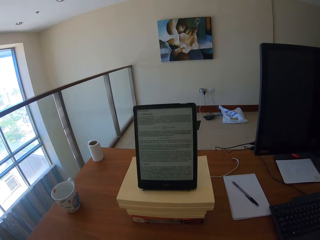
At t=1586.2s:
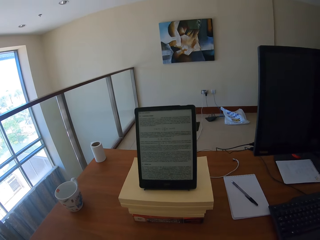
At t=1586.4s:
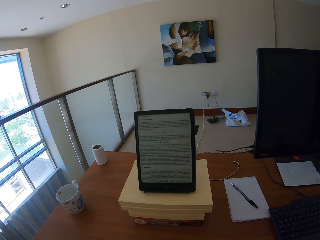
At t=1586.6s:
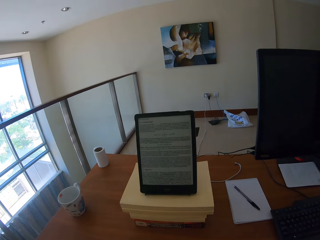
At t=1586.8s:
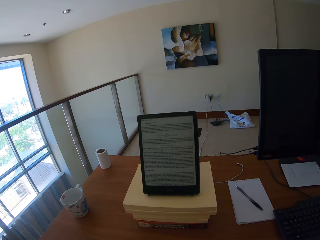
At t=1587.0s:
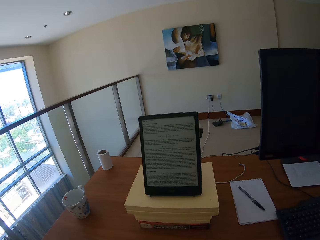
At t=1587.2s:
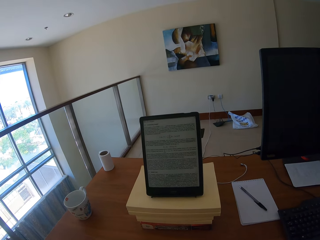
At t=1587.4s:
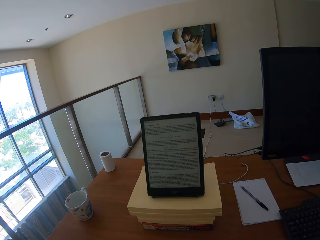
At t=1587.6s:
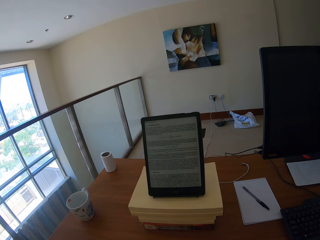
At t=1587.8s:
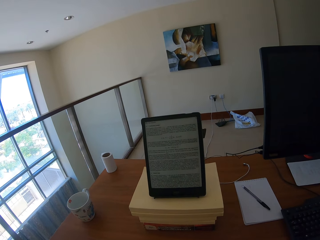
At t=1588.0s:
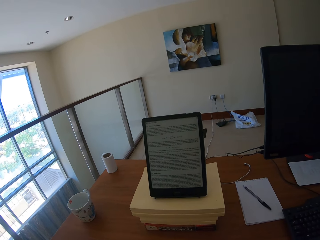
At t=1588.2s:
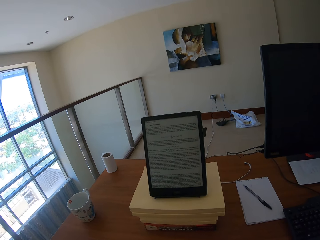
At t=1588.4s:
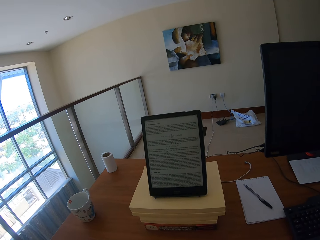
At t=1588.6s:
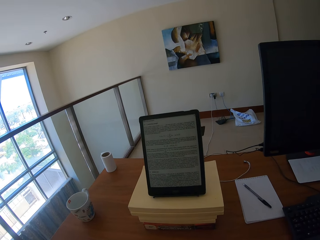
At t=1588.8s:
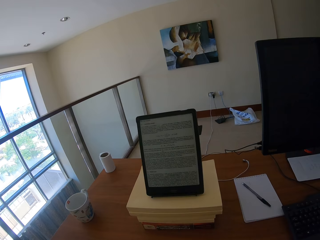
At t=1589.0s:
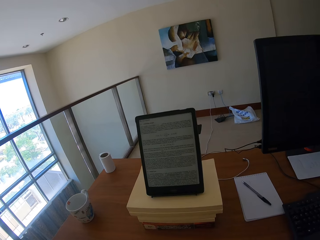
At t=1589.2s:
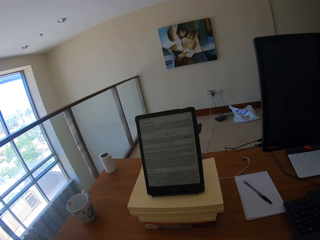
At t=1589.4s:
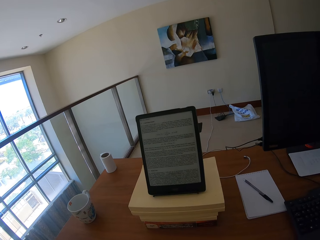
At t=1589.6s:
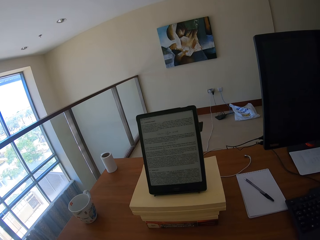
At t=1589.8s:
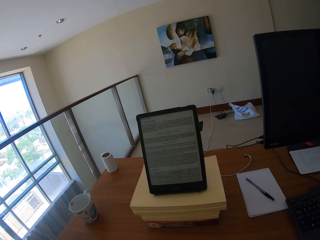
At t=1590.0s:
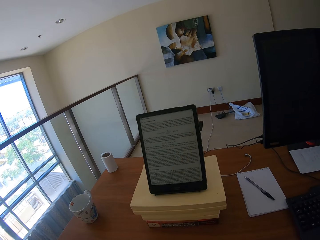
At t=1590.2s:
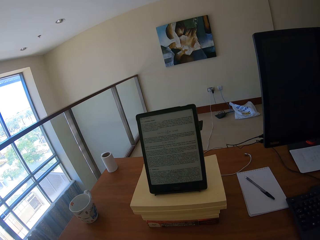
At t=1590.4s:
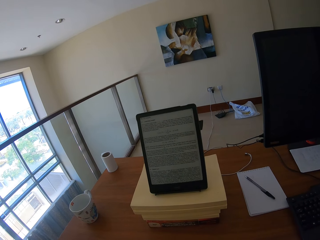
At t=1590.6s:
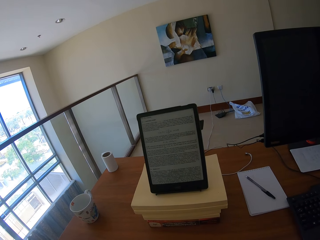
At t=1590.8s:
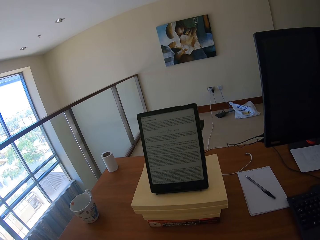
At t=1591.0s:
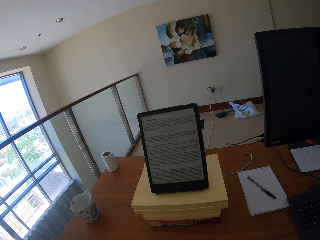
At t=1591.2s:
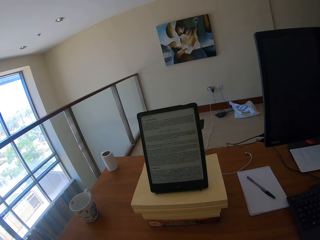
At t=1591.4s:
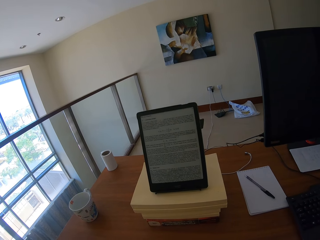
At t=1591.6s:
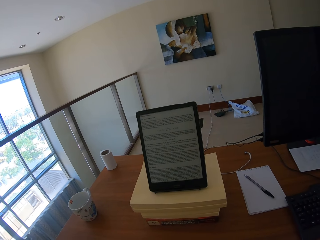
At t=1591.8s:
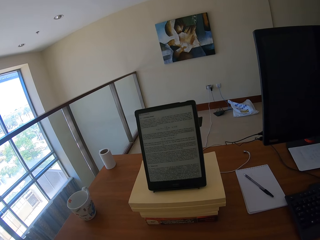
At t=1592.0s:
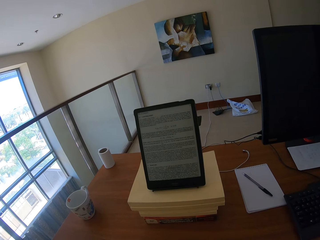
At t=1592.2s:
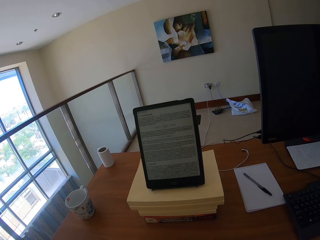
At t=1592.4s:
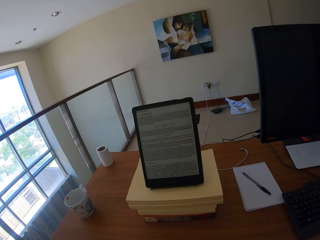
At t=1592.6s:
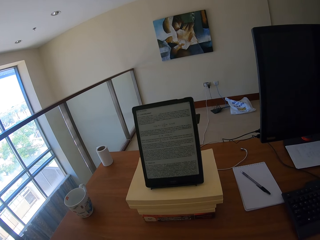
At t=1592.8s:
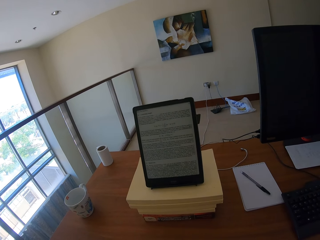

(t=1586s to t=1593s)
The camera wearer looks at the tablet.

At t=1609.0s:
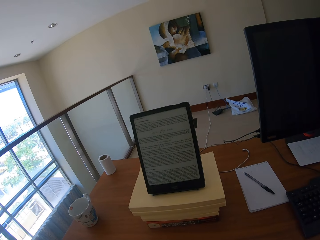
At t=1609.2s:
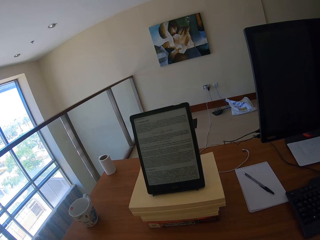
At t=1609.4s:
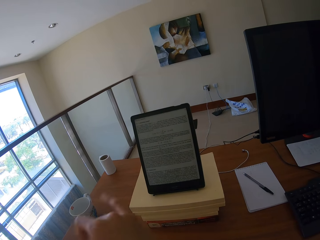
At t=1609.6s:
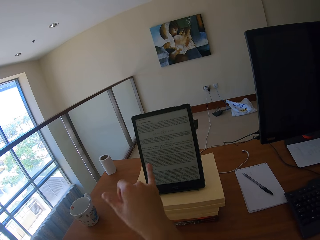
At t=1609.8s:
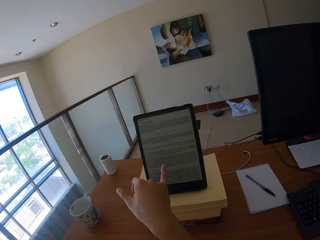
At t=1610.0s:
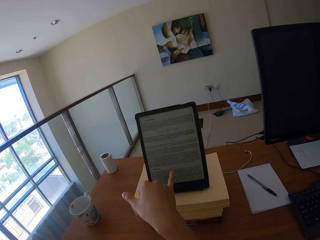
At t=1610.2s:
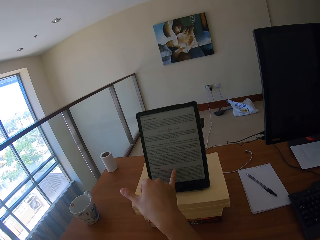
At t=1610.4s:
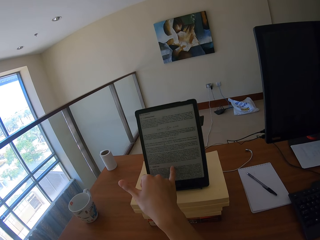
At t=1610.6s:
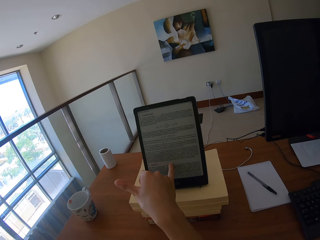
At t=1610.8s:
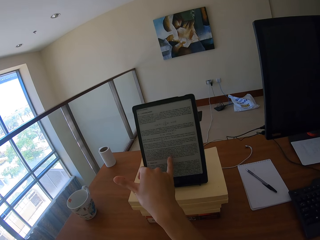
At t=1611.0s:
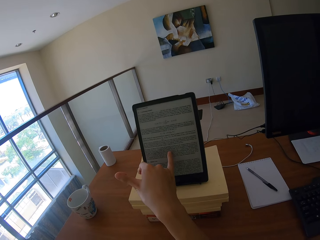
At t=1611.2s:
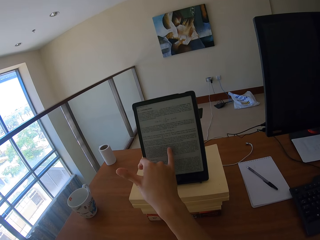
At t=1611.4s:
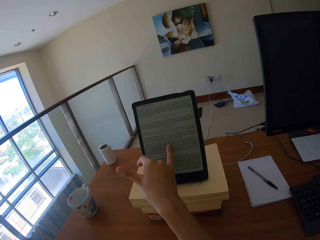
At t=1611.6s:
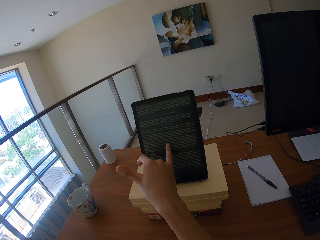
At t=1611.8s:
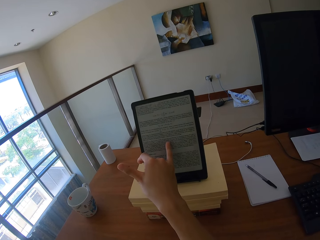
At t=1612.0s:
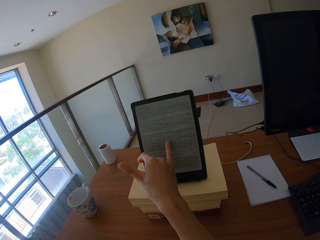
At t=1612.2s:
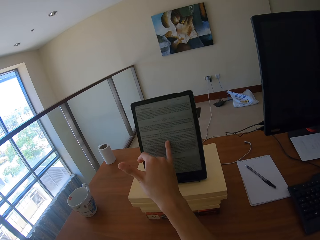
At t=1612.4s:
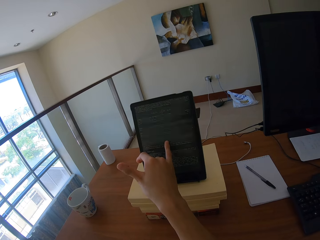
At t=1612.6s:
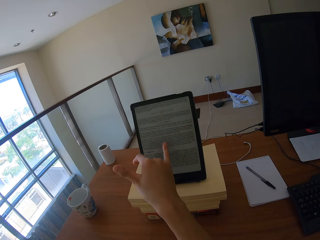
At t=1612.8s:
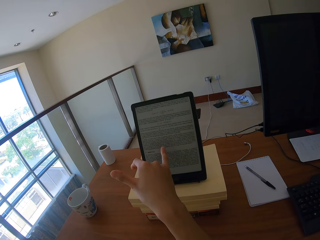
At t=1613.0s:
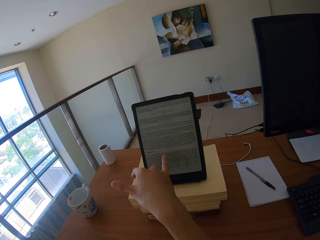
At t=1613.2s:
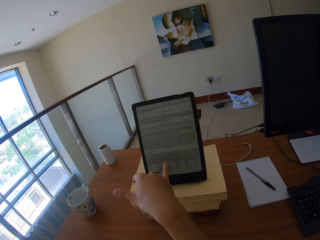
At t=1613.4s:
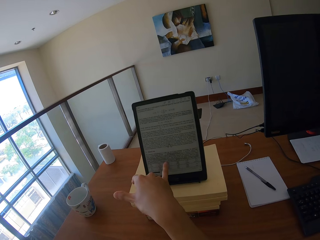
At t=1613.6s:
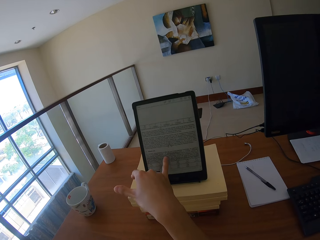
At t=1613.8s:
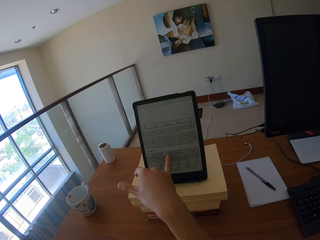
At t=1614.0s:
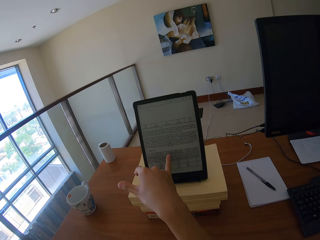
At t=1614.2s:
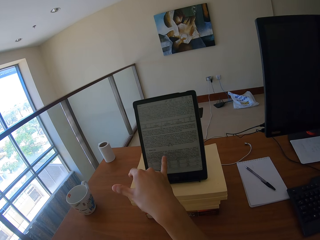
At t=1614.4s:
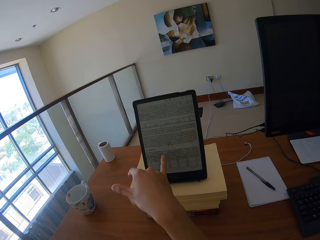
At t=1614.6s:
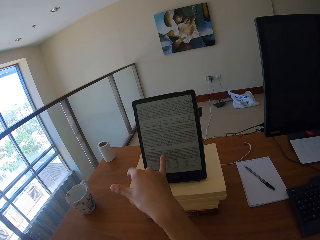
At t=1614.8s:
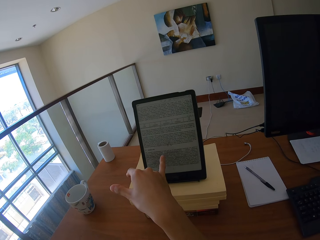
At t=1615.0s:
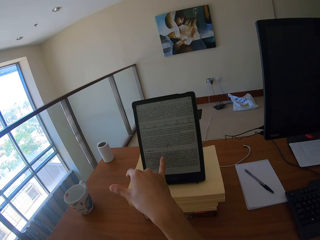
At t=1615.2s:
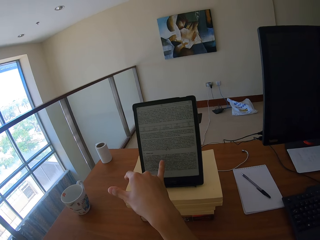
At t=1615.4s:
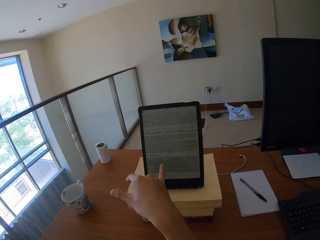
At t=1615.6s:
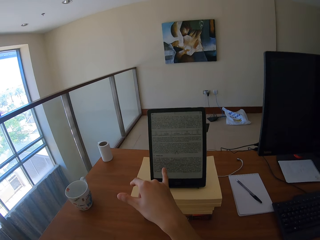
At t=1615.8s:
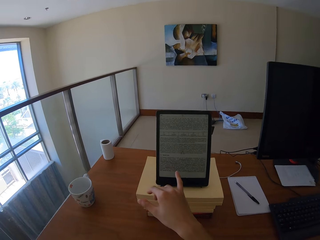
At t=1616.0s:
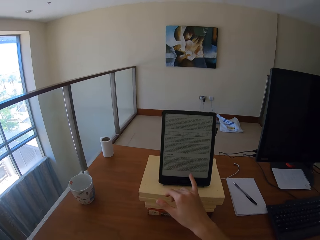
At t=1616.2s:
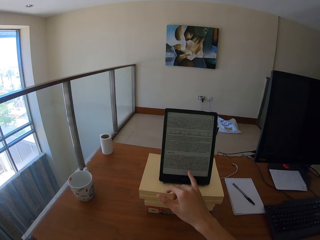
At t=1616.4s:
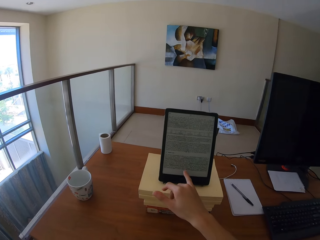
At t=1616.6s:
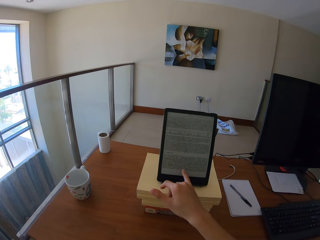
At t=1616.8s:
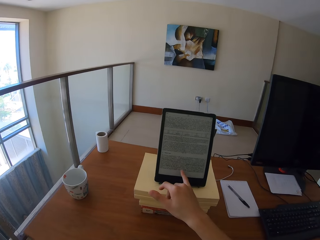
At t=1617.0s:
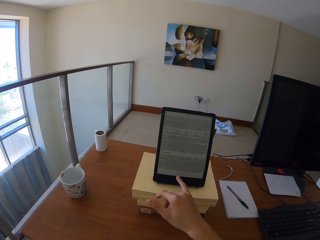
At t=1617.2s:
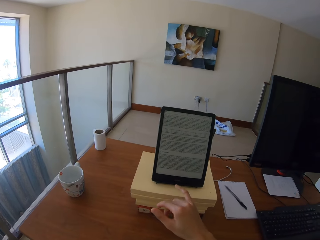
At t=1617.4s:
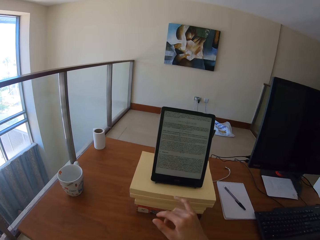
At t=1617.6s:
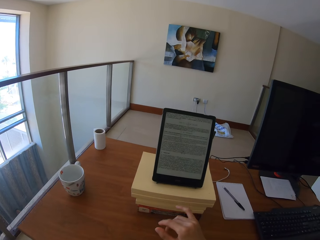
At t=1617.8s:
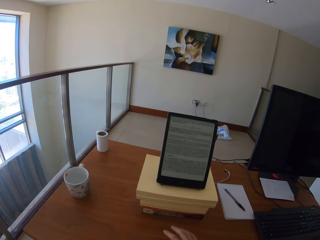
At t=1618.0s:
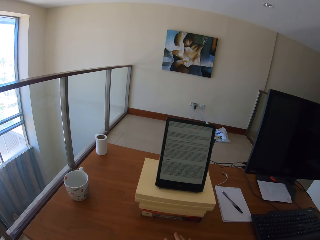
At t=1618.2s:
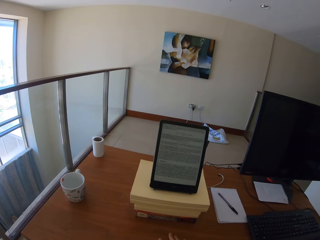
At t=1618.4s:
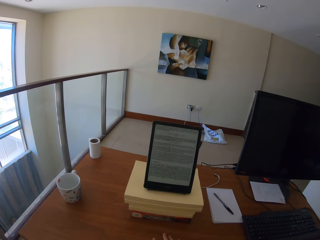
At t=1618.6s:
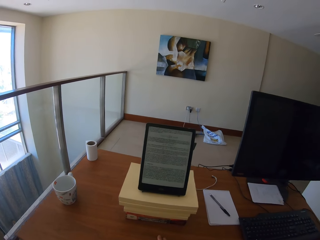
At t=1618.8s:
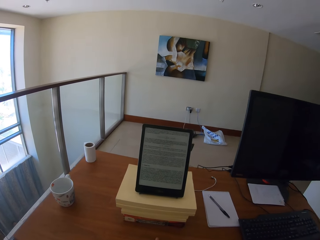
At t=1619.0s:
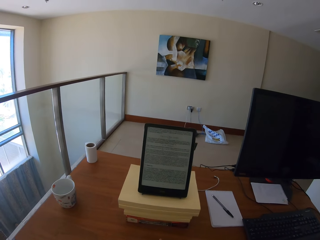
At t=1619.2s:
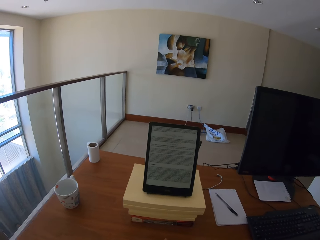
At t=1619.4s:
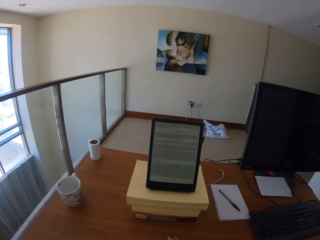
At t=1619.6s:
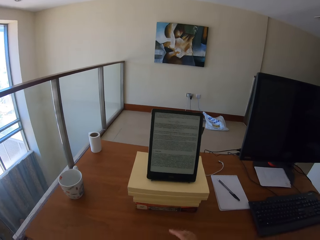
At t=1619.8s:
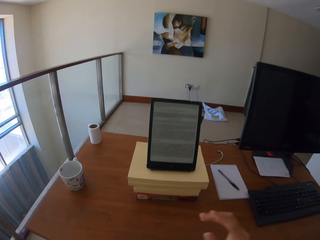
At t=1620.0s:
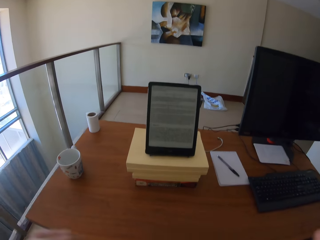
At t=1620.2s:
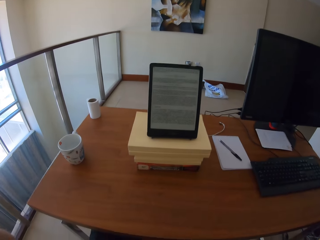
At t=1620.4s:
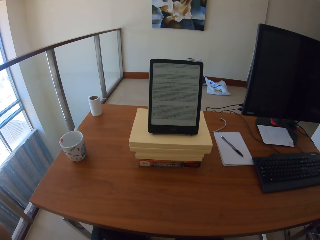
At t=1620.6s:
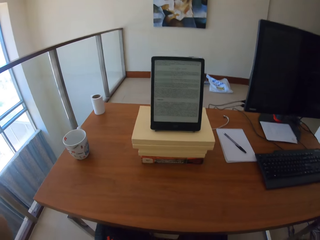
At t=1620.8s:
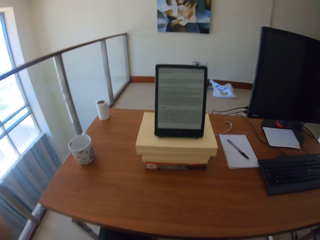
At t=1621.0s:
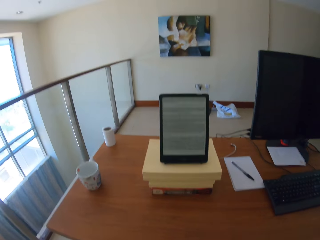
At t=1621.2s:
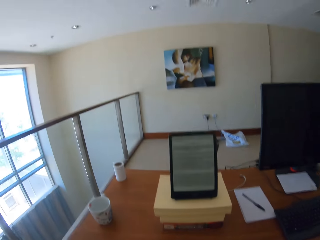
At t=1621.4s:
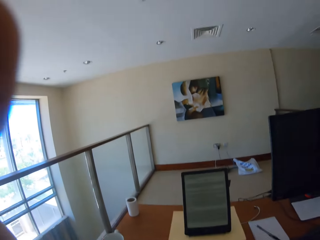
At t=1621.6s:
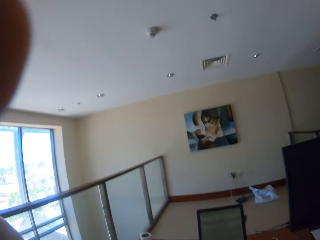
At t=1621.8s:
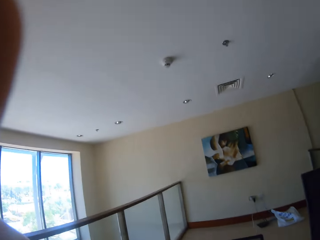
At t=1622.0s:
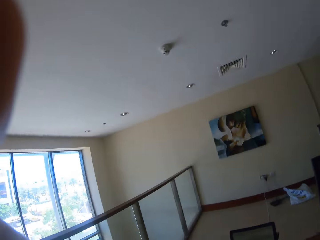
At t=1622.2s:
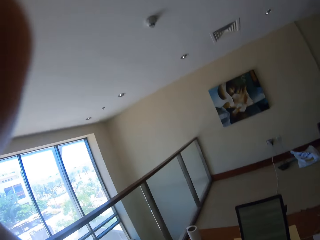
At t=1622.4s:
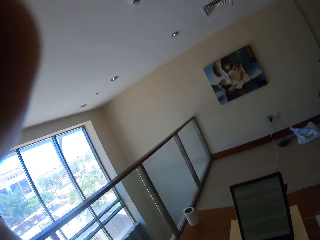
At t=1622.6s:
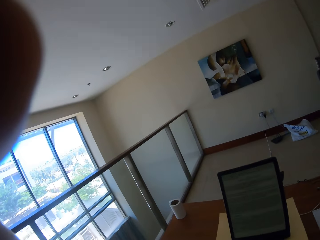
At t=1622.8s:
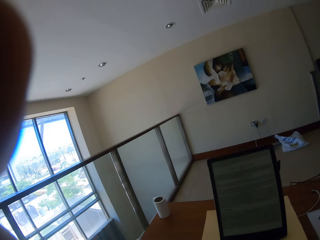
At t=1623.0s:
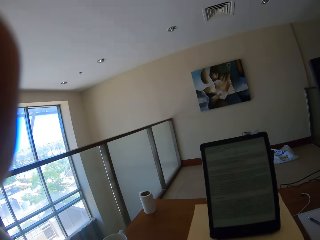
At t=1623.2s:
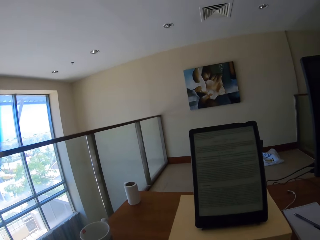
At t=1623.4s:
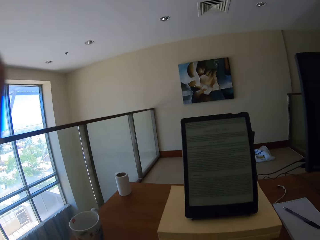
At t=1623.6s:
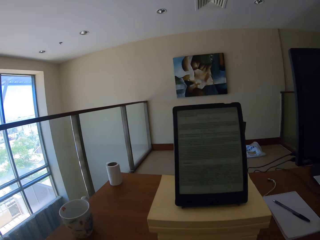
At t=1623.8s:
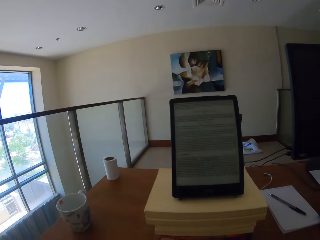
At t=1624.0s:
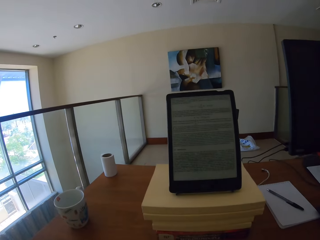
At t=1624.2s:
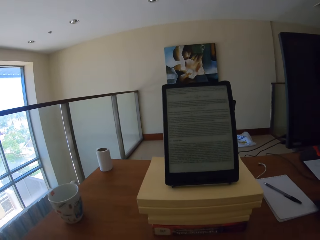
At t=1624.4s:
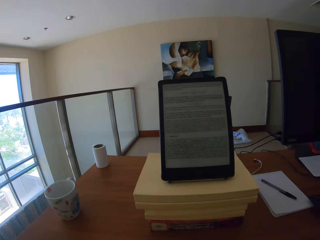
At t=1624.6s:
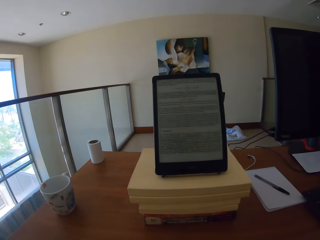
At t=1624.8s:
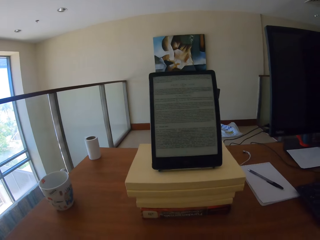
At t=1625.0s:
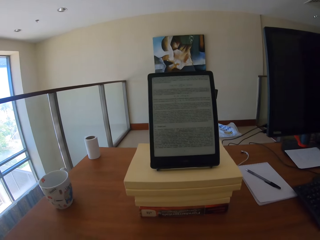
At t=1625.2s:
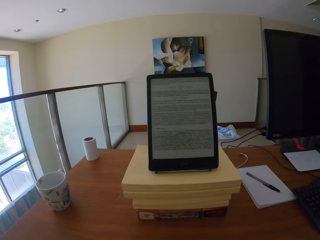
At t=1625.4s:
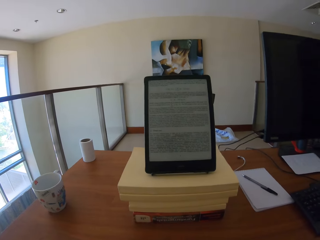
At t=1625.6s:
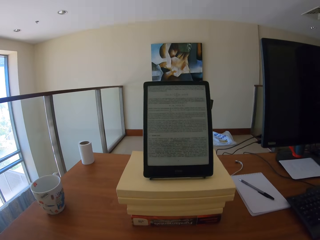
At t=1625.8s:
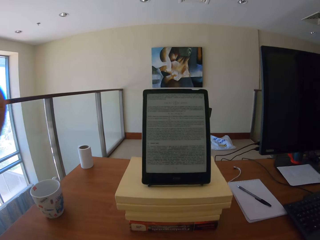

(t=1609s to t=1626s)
The camera wearer operates the iPad. They point at the tablet. They adjust the camera. They raise their hands.
